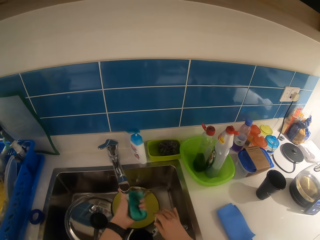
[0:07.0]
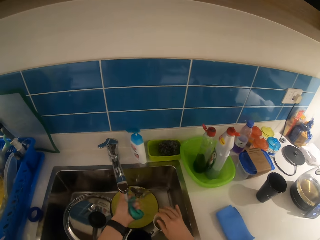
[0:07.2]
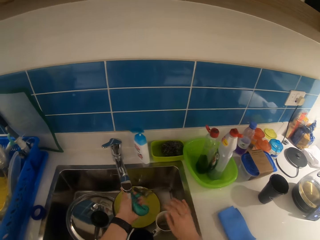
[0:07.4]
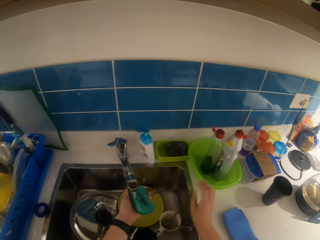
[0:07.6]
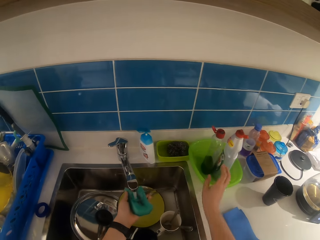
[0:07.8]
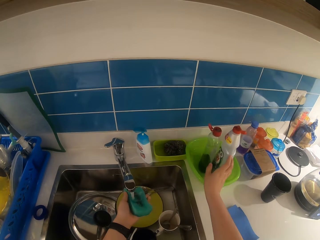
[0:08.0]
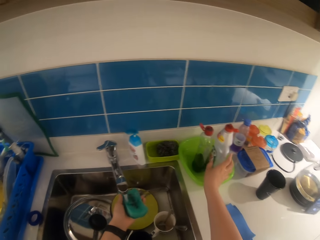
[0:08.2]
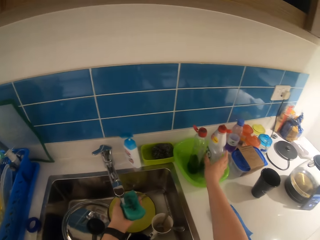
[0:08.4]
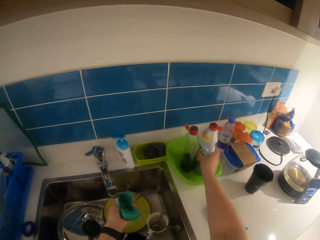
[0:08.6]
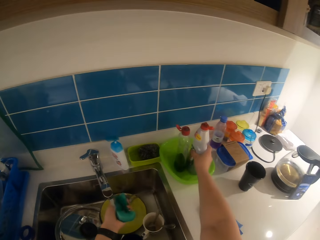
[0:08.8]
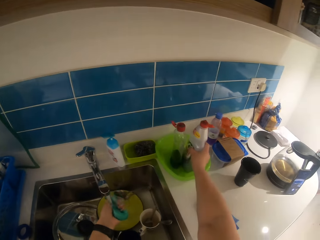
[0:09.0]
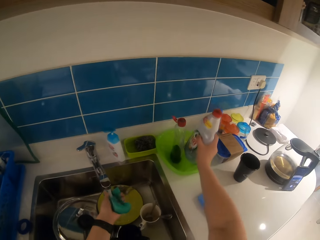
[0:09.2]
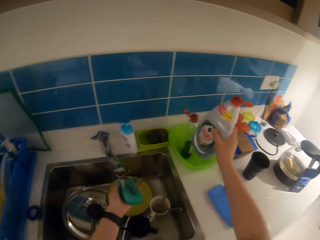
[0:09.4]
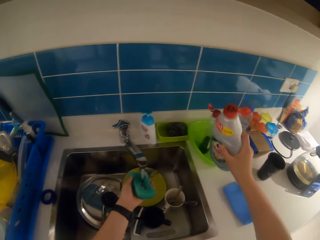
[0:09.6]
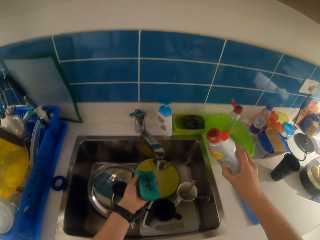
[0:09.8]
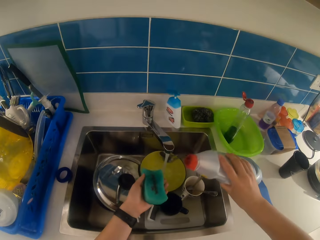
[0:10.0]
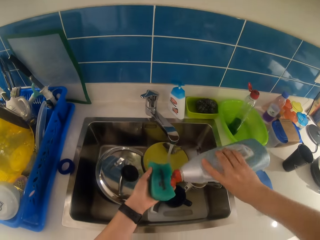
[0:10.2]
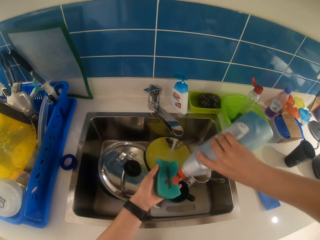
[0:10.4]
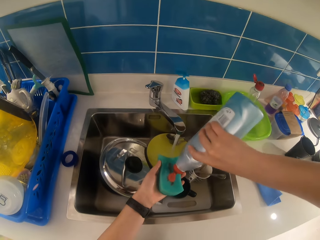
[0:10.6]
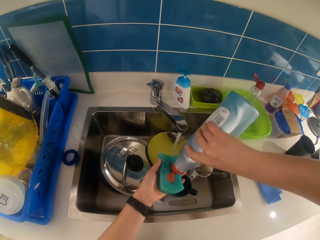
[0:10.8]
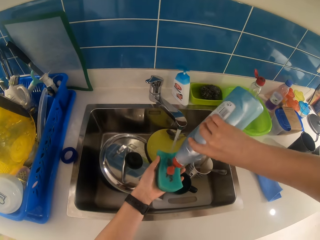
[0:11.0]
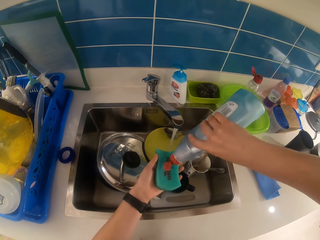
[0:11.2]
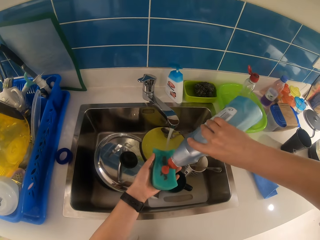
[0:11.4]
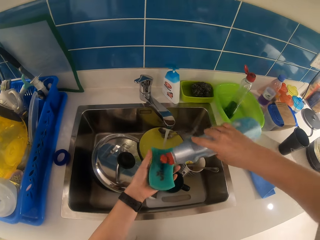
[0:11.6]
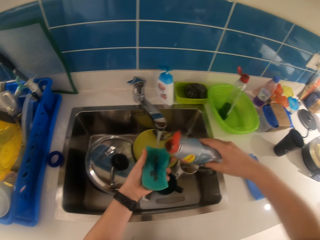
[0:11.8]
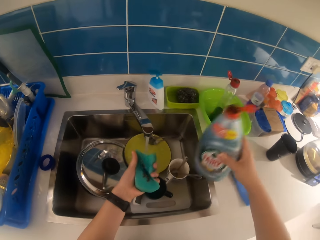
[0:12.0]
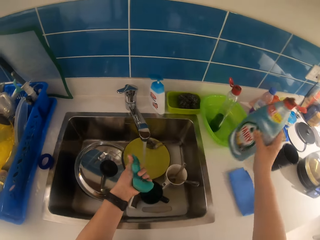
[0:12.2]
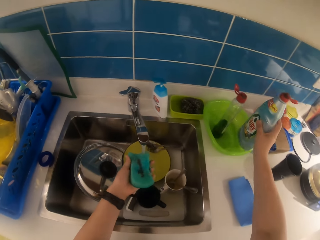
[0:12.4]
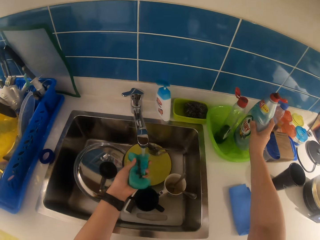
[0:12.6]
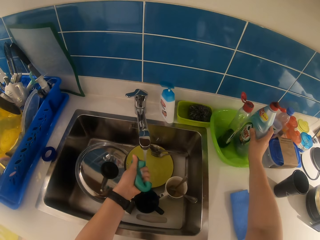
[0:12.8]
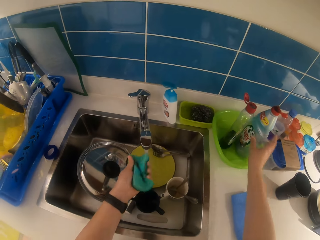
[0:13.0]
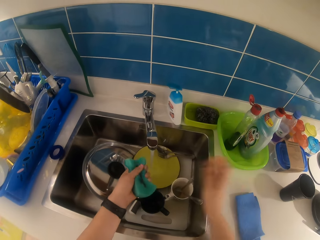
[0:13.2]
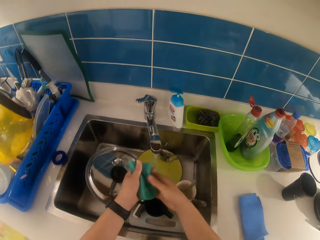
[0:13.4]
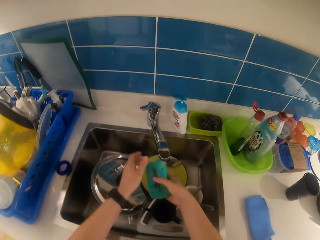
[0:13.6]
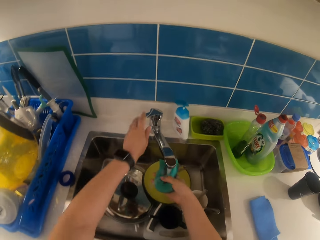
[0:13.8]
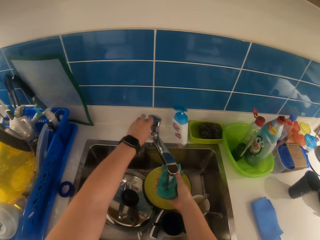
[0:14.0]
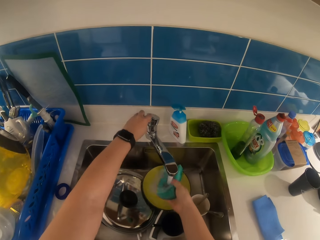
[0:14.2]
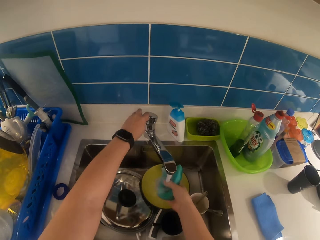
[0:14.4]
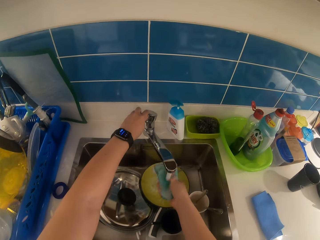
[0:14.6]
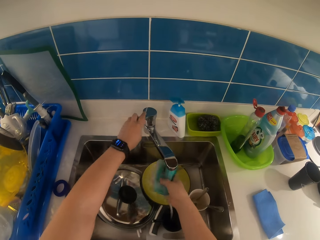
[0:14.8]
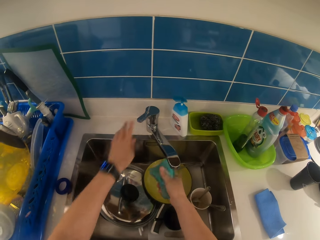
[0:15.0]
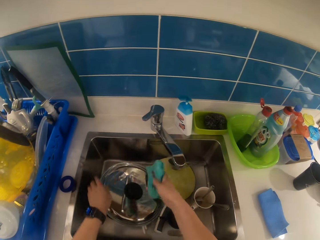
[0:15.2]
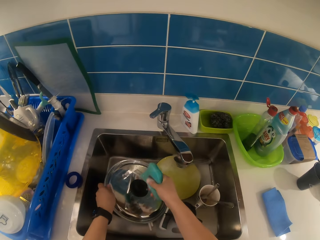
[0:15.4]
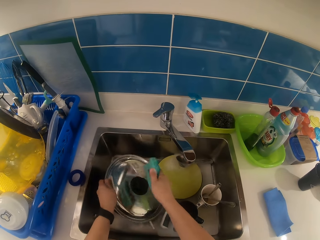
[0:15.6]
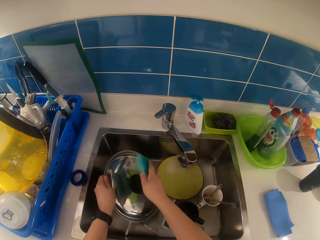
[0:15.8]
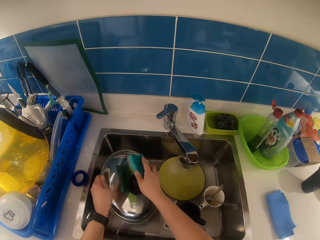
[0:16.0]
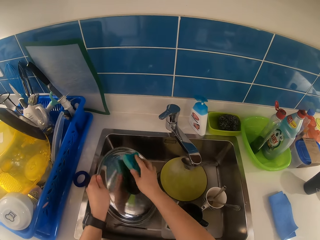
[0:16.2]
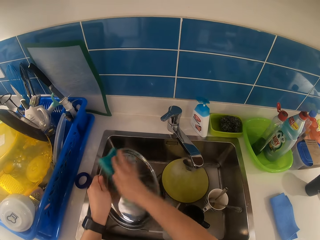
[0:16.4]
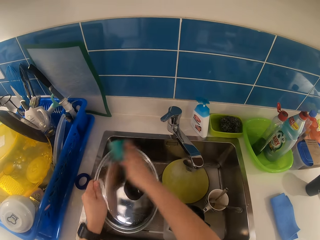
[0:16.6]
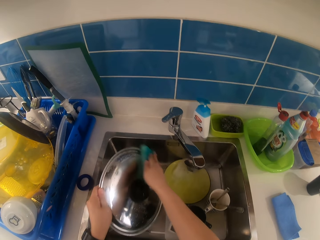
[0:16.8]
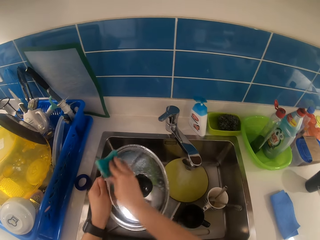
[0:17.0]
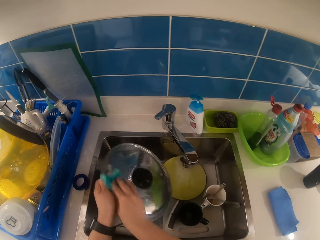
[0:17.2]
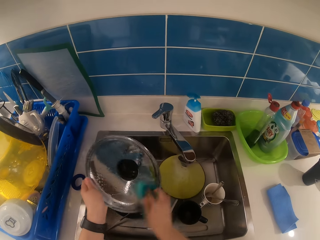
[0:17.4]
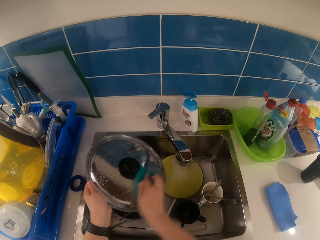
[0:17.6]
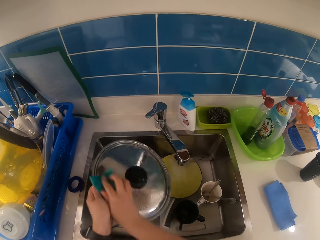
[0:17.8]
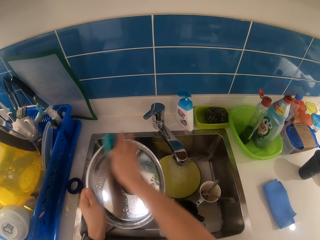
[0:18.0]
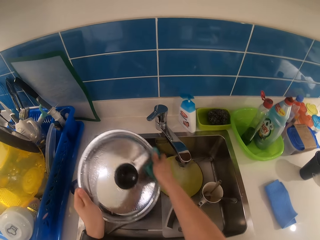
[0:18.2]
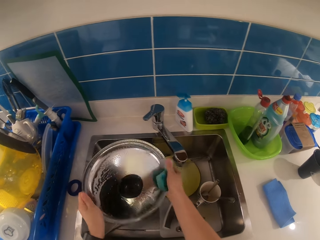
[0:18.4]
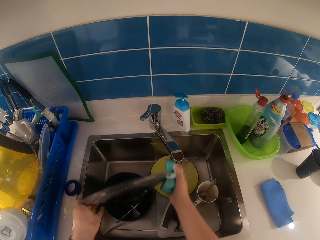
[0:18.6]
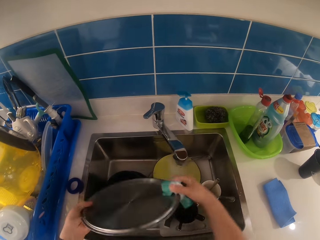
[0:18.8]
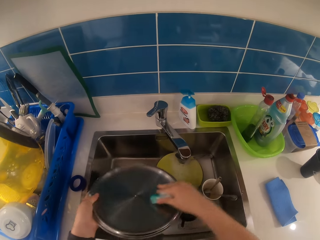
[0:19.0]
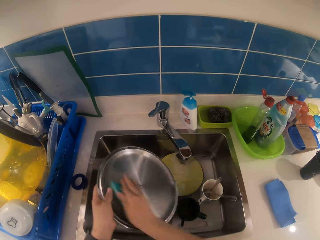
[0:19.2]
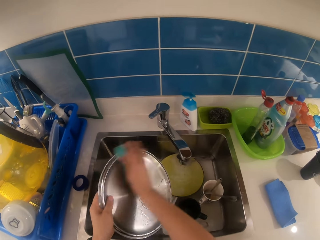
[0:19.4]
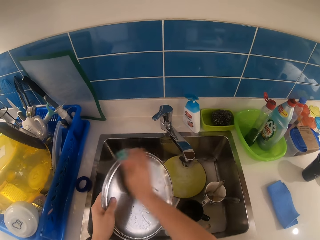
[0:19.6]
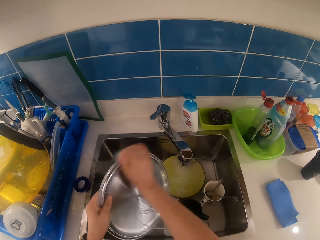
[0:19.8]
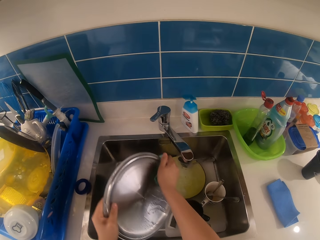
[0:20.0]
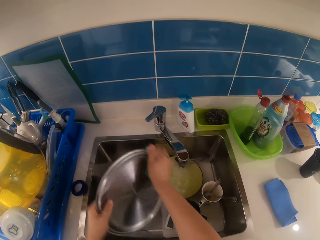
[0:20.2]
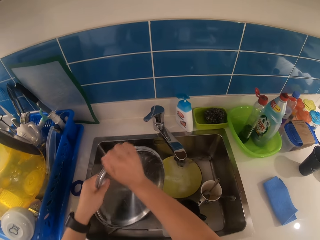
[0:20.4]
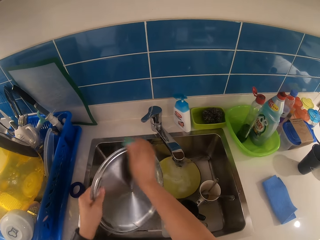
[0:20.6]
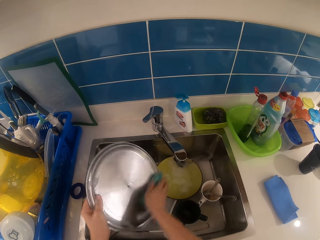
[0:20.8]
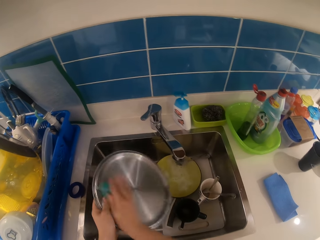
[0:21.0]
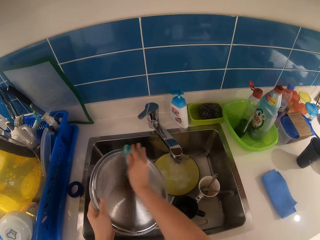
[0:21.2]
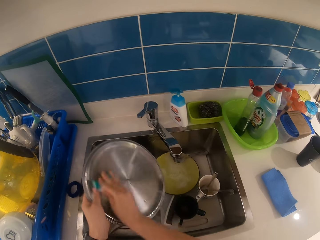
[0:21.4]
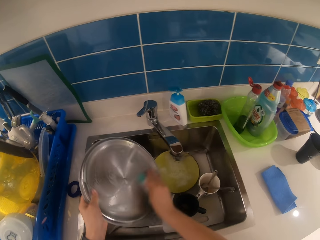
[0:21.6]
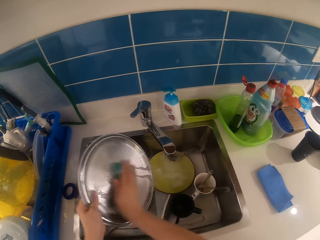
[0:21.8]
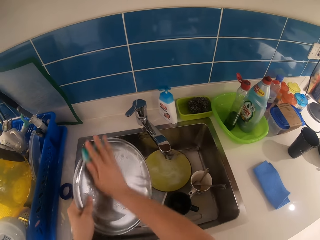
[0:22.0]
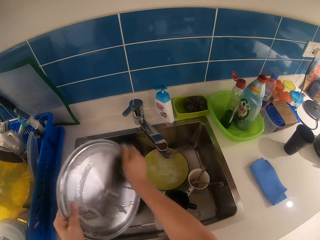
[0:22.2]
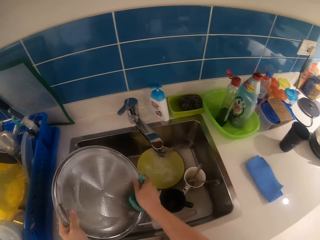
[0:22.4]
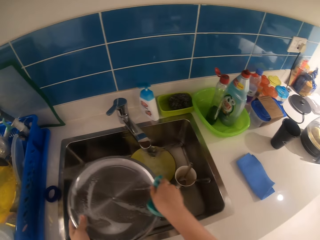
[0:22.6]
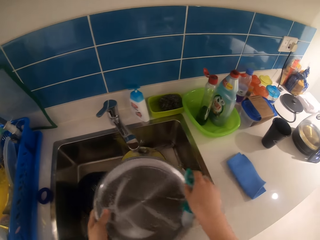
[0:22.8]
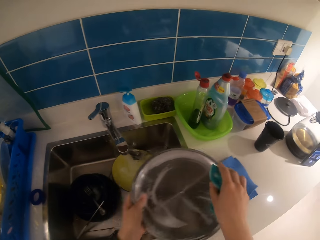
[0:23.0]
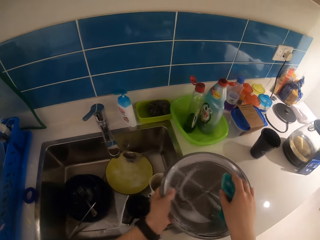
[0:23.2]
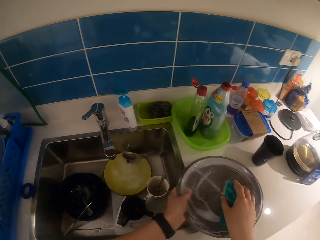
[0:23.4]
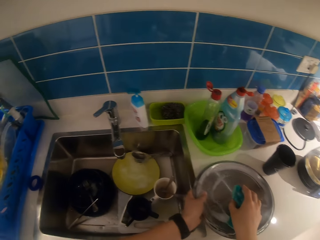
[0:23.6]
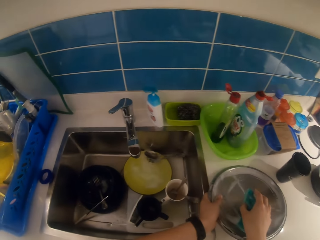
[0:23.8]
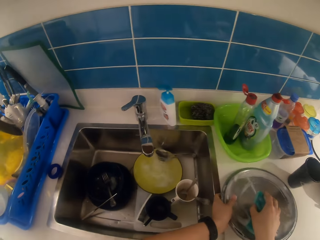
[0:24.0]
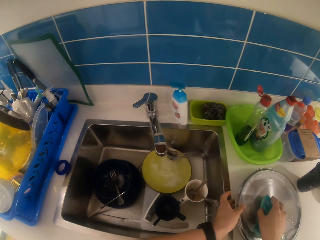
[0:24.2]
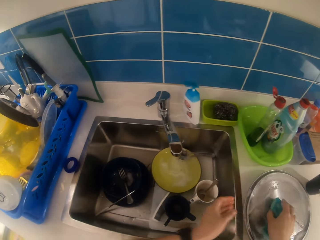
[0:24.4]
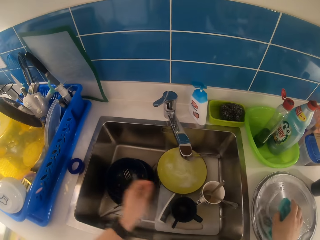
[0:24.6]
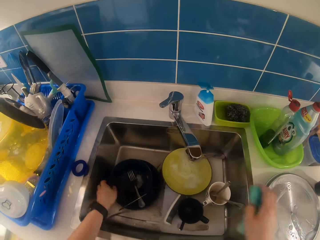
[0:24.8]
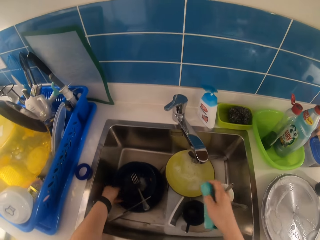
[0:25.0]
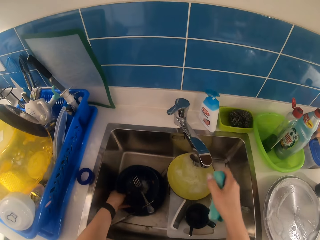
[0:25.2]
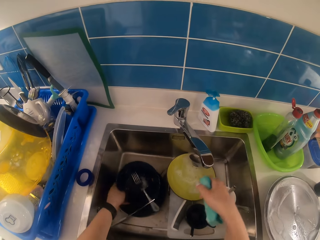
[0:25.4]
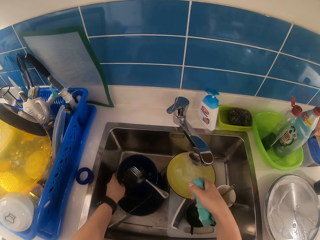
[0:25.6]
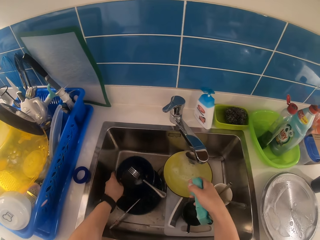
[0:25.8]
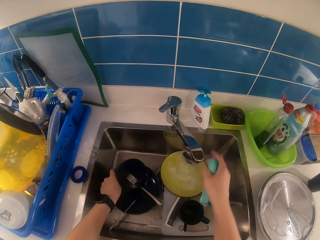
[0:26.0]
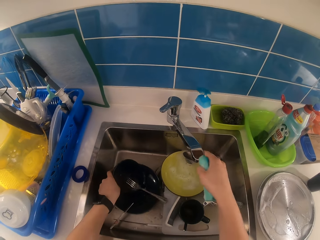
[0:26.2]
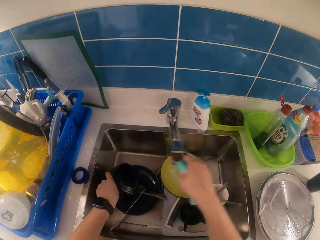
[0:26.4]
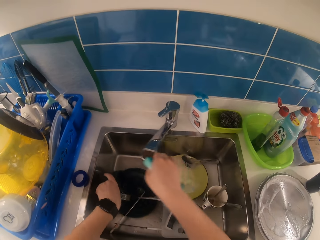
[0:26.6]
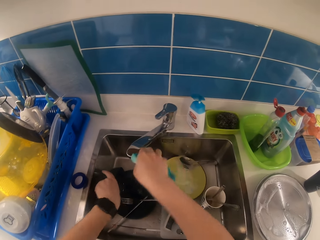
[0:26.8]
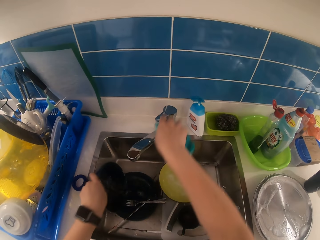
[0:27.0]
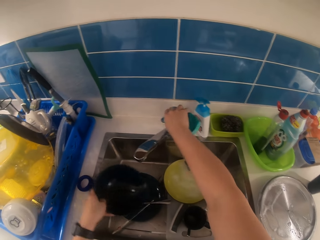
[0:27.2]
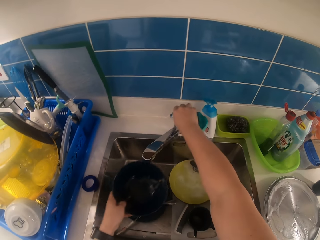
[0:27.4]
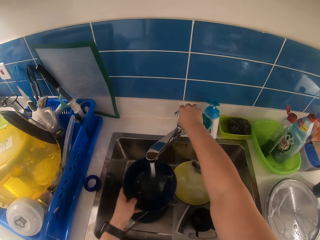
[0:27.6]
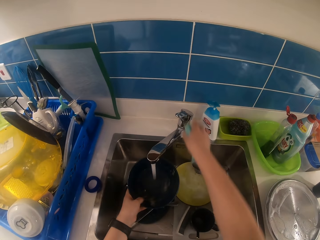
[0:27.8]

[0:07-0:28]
The camera wearer picks a liquid soap bottle from the bowl on the worktop with his right hand. He pours soap on the sponge from the bottle in his right hand. He squeezes the sponge under the tap with his left hand. He puts the liquid soap bottle in the bowl with his right hand. He rinses the sponge. He passes the sponge from his left hand to his right hand. He increases the water running from the tap with his left hand. He turns off the tap with his left hand. He picks a pot lid from the kitchen sink with his left hand and washes the pot lid with the sponge in his right hand. He places the pot lid on the worktop with his left hand. He picks a bowl from the kitchen sink with his left hand. He turns the faucet with his right hand. He turns on the tap with his right hand.
